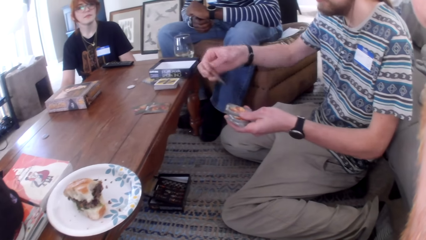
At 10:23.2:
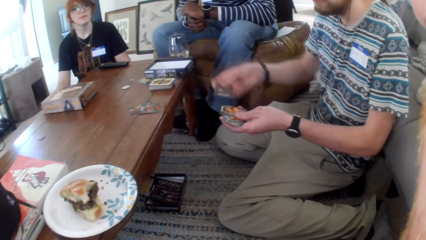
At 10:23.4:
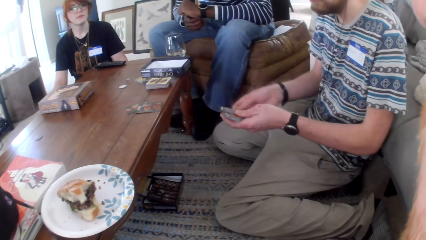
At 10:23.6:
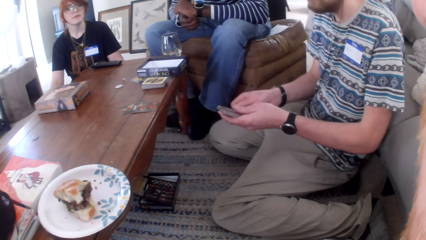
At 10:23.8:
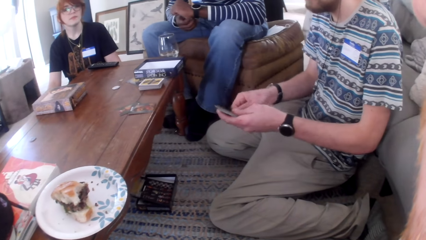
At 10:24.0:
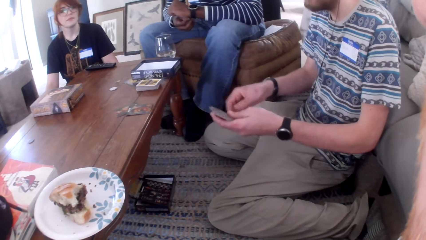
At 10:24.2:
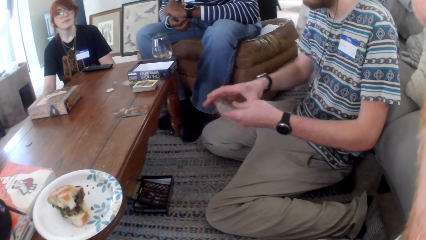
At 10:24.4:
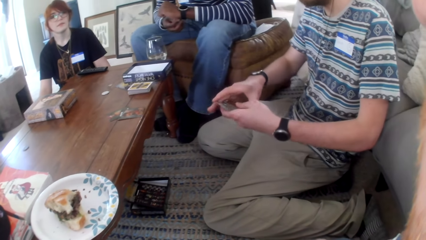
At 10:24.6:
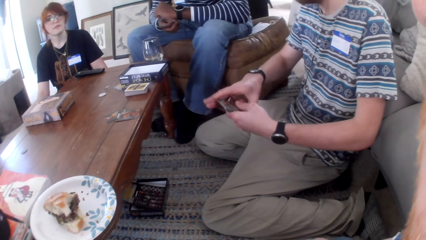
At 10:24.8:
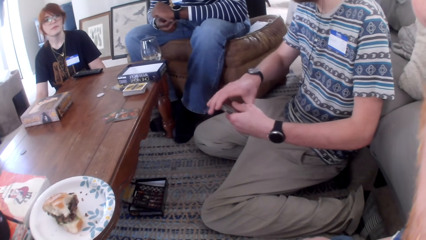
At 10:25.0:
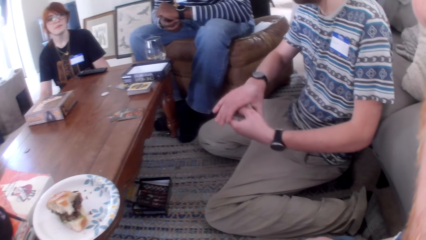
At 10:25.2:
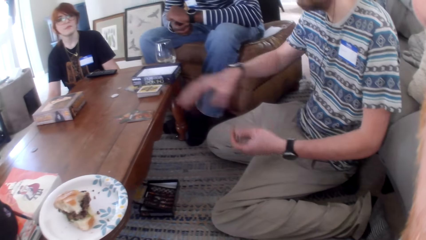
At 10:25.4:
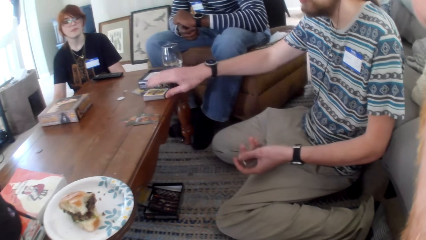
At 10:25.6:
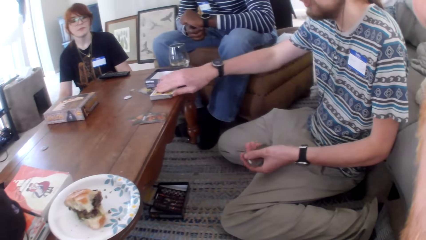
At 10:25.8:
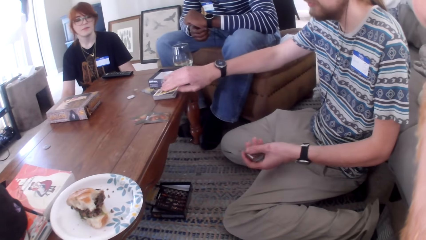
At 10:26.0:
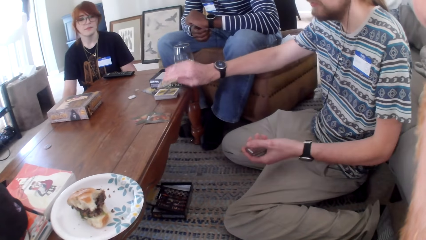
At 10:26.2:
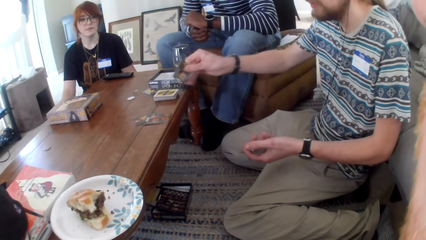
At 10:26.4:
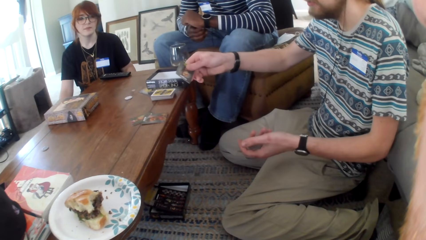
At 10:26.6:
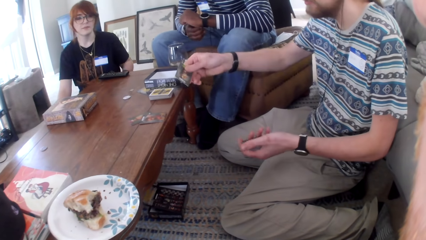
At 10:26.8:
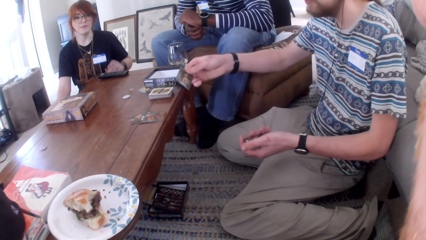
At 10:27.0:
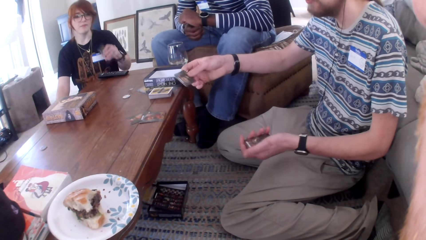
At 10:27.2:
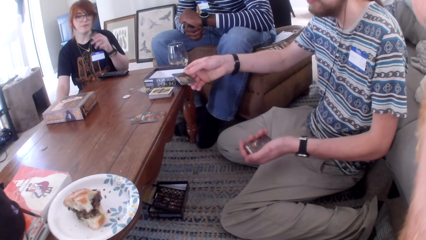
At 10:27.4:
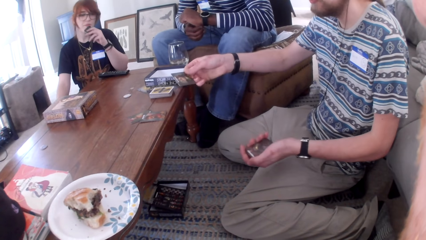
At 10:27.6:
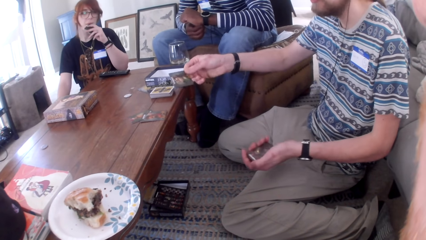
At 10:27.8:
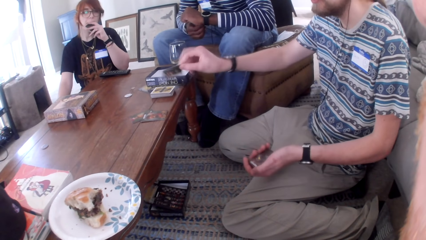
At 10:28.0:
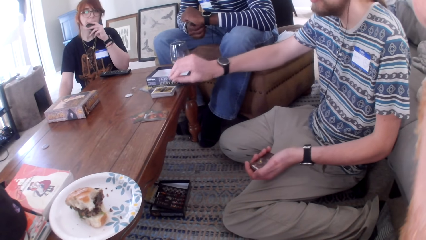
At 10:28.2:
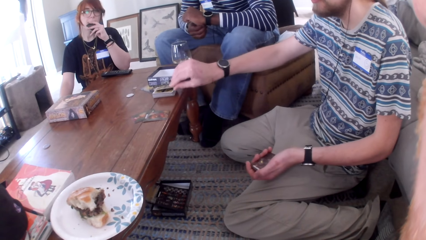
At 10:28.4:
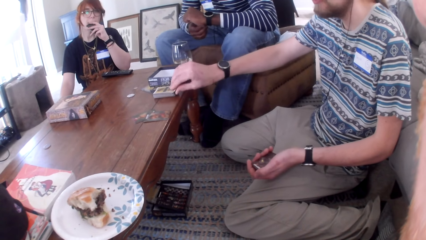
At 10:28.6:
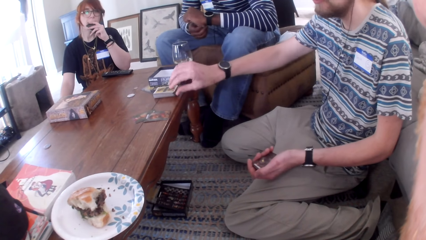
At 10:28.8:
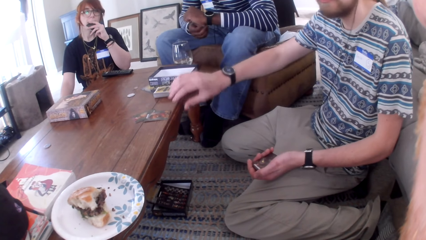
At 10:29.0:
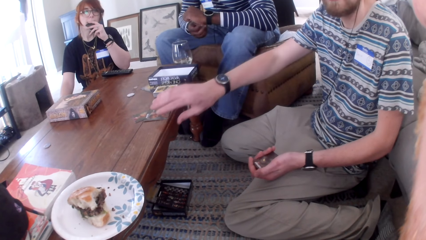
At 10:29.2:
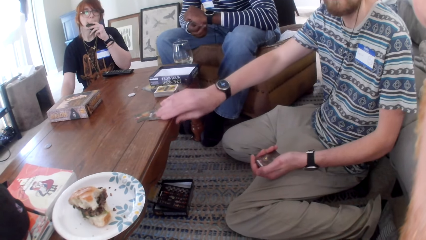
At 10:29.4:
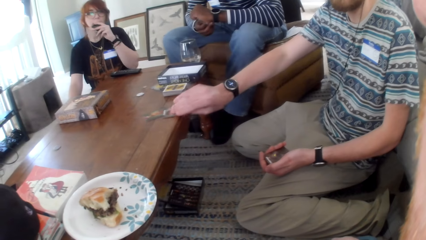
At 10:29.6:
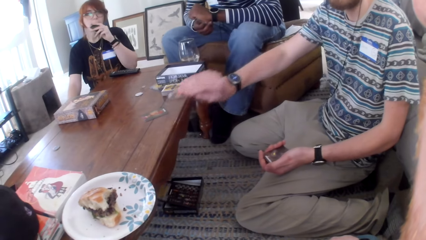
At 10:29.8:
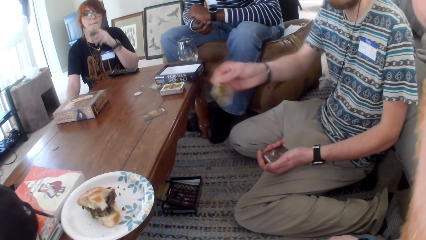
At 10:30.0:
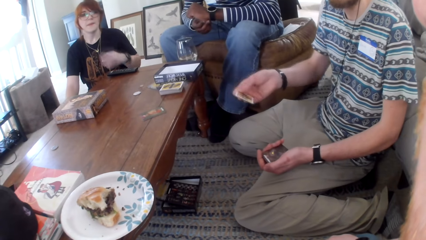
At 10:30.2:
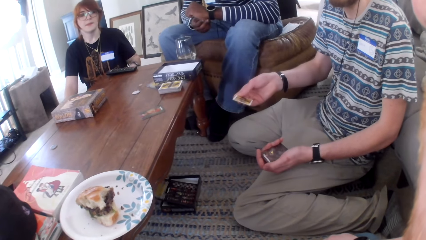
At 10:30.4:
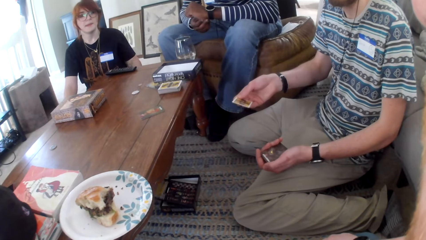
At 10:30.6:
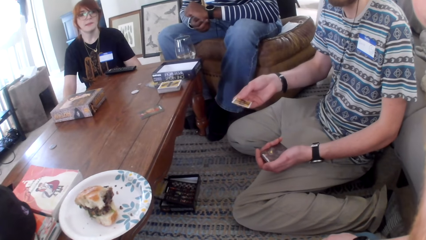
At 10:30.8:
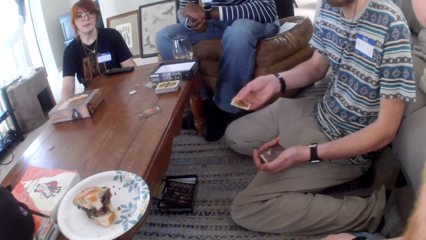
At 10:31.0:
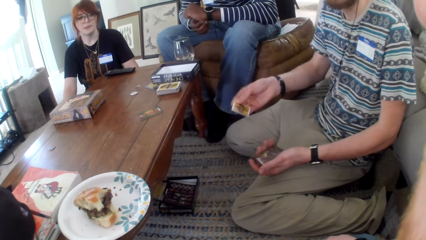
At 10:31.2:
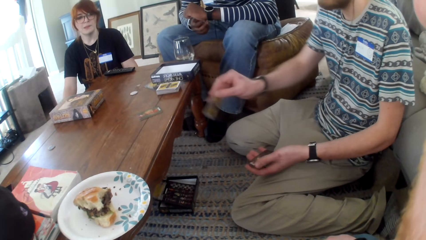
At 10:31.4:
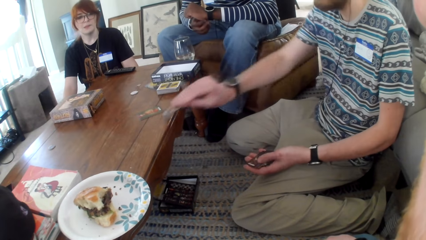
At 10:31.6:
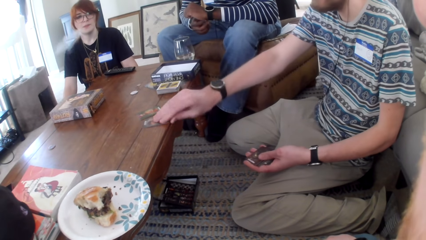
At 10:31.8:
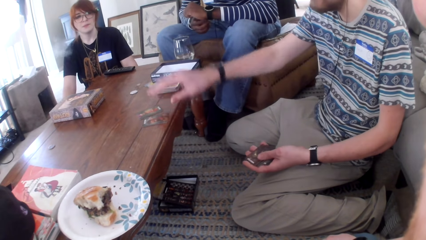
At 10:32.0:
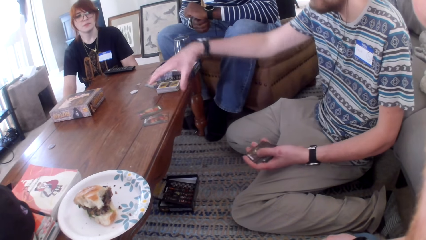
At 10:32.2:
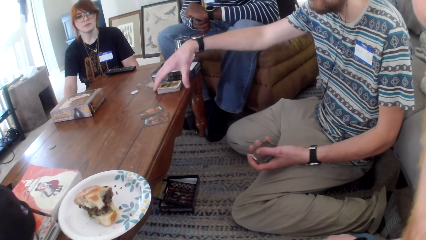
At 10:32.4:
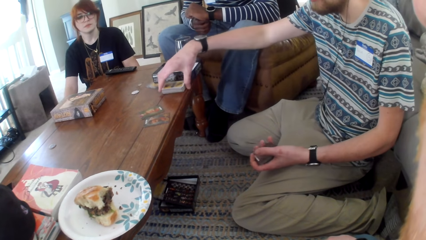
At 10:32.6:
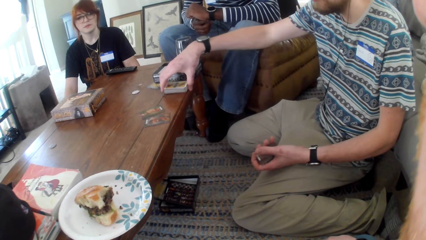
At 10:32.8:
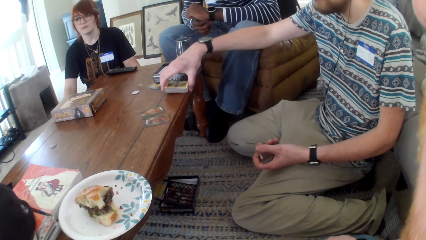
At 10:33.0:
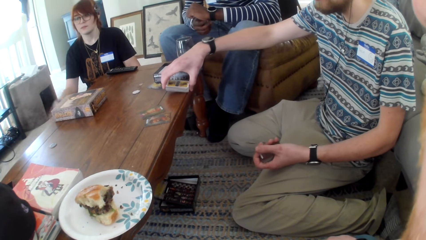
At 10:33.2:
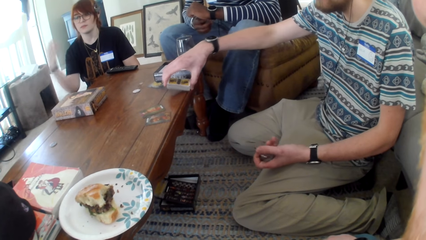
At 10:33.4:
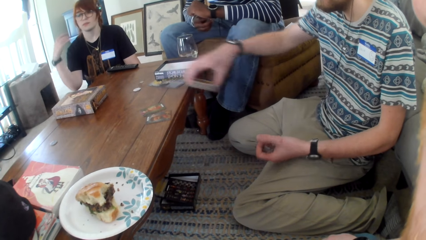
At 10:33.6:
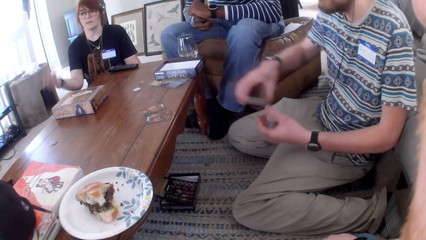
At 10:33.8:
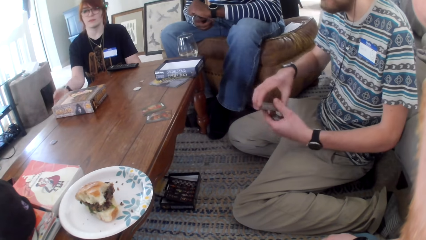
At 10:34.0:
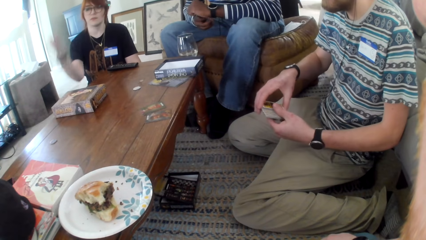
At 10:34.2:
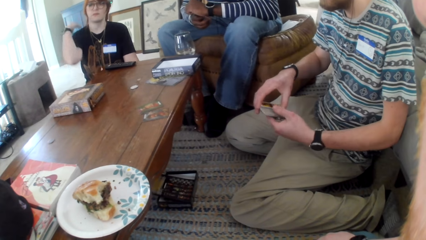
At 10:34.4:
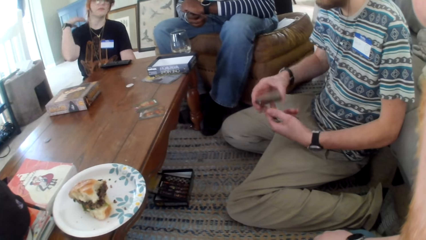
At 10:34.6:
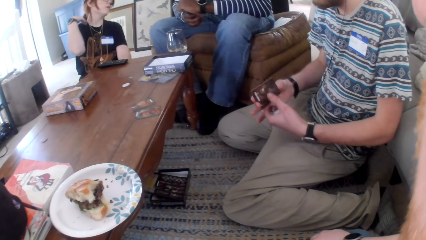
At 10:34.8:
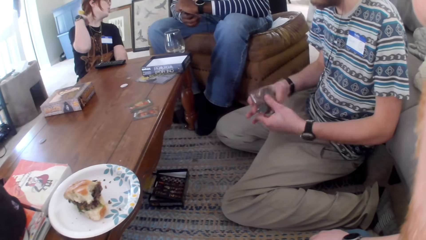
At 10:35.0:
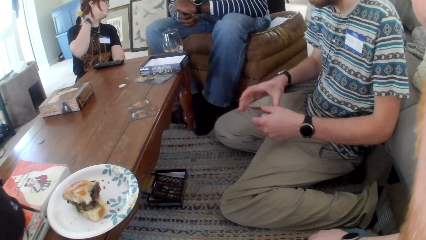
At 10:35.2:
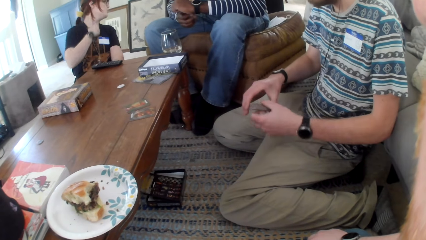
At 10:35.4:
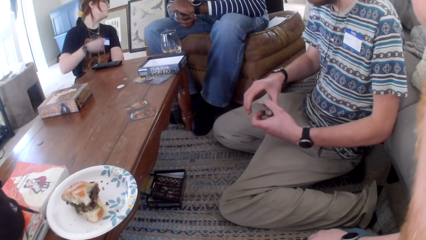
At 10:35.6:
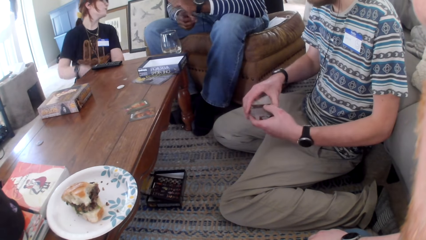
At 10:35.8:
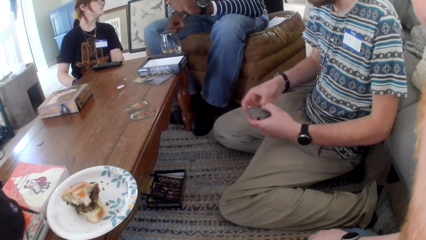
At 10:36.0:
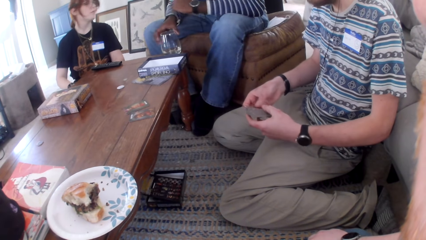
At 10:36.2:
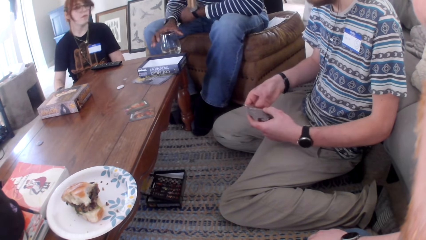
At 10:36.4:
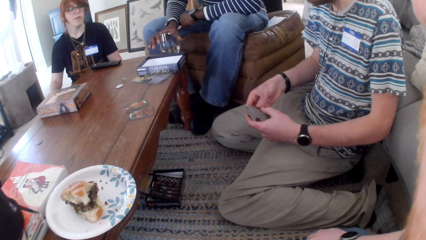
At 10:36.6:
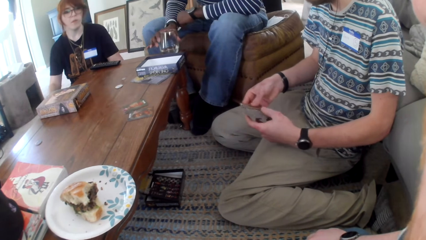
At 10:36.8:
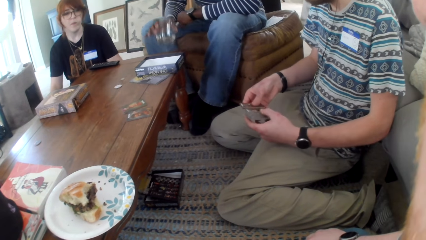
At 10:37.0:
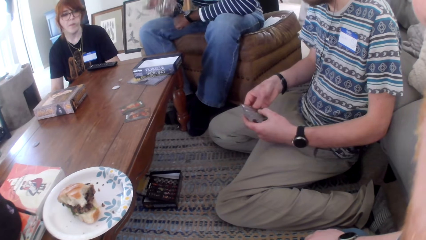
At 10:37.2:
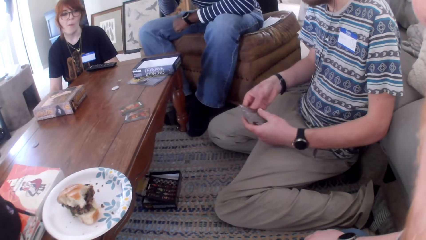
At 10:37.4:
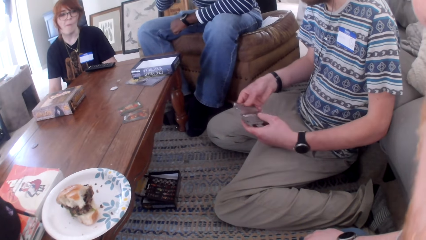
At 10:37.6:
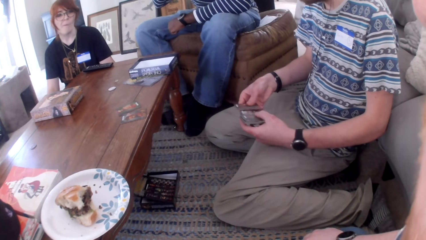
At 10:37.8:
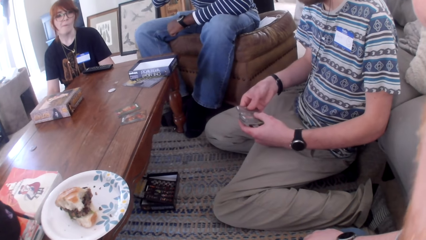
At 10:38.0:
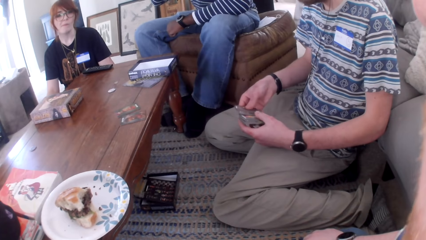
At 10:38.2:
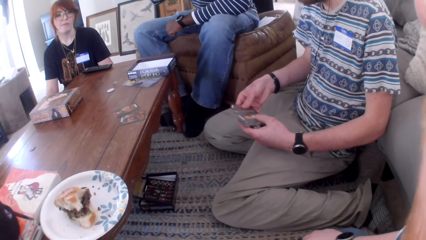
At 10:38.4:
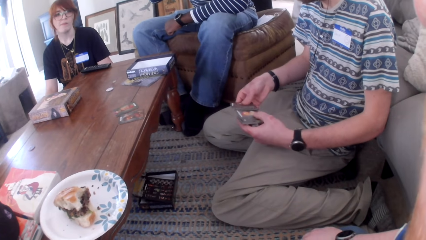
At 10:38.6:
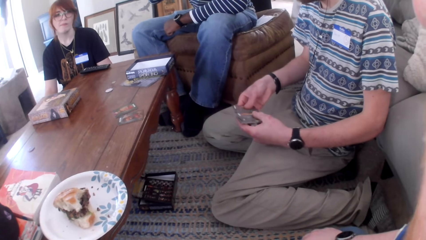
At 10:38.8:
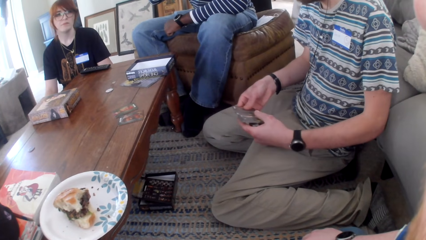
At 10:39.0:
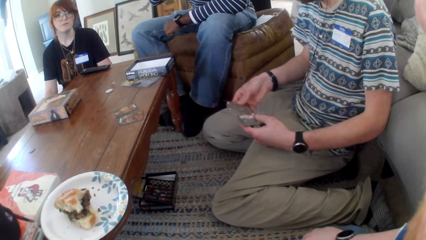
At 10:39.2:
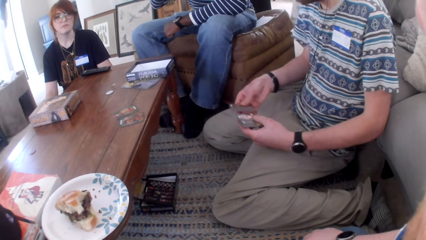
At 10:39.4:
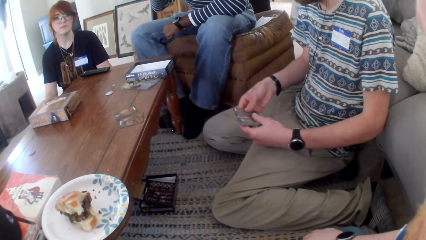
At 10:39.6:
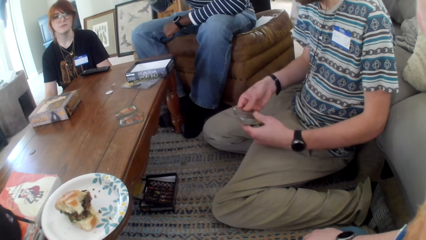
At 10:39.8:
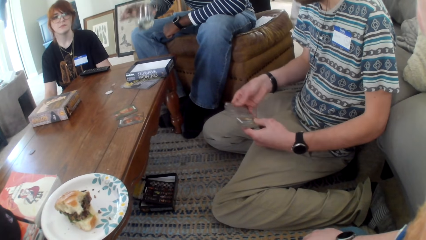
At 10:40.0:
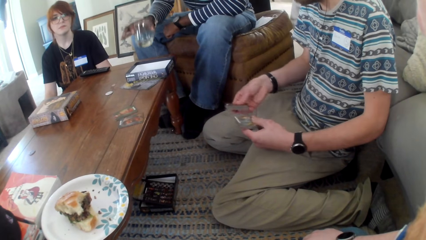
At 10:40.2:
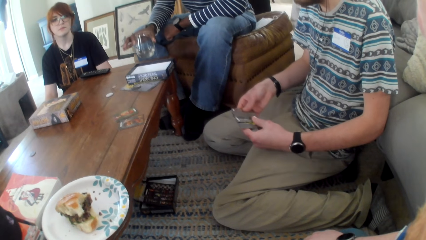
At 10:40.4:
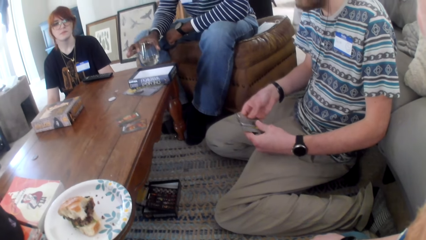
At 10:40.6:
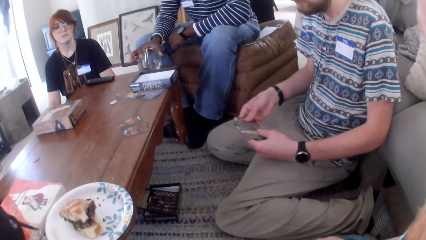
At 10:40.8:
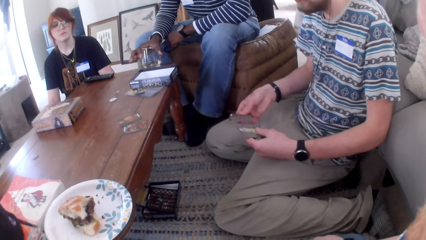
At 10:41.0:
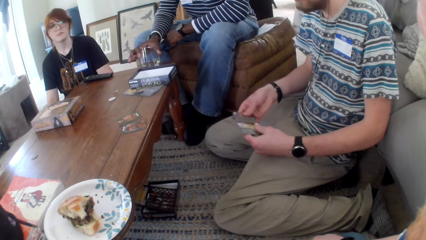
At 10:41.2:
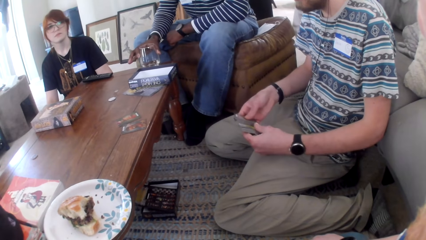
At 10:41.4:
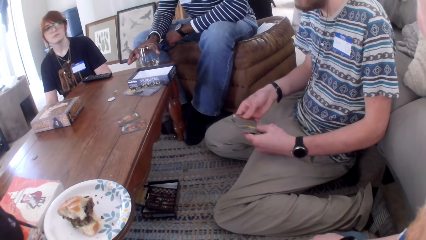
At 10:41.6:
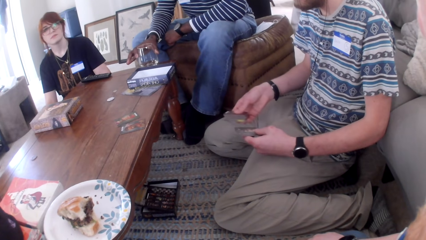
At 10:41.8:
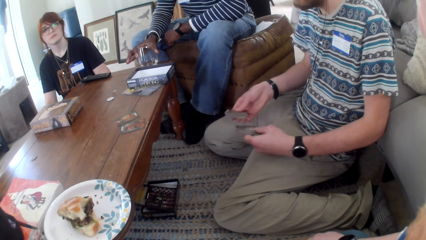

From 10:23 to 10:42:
A man picks a card from the table. The man holds the cards and talks. The man picks a card from the table and talks. The man puts a card on the table and picks a card from the table. The camera wearer talks. The man talks. The man puts a card on the table and picks cards from the table. A woman moves a hand. The man holds the cards. Another man picks a glass of water from the table and drinks water from the glass. The camera wearer talks. The first man moves the cards.
